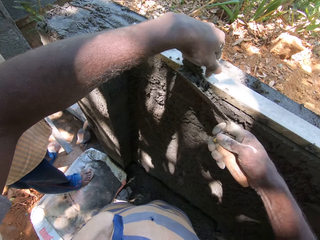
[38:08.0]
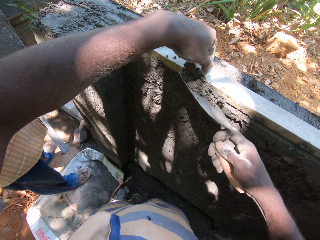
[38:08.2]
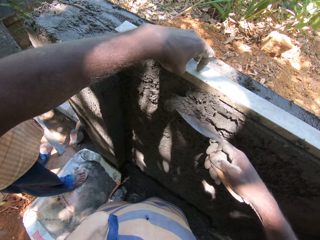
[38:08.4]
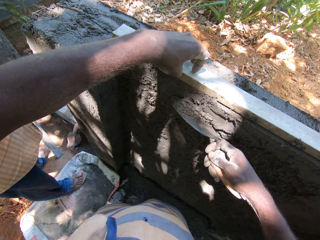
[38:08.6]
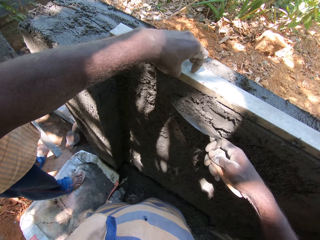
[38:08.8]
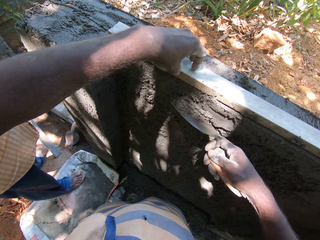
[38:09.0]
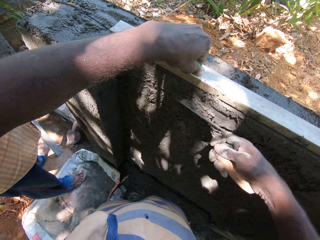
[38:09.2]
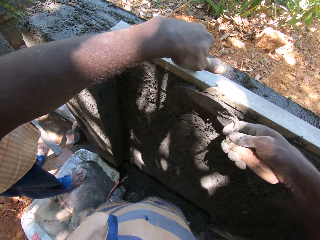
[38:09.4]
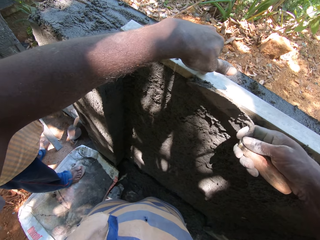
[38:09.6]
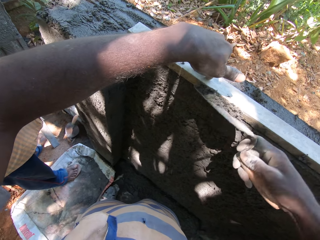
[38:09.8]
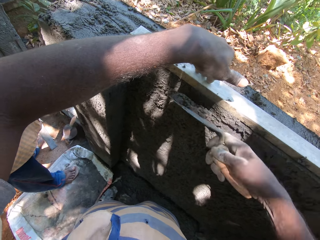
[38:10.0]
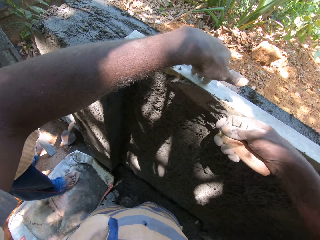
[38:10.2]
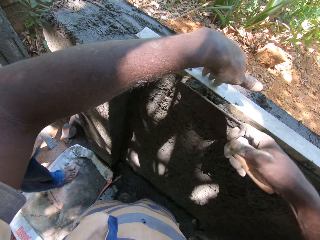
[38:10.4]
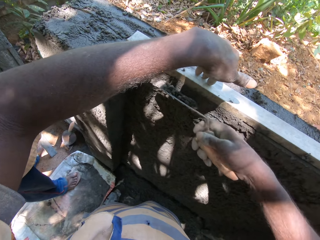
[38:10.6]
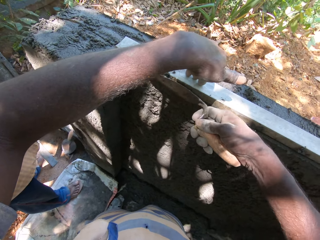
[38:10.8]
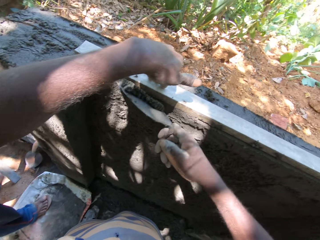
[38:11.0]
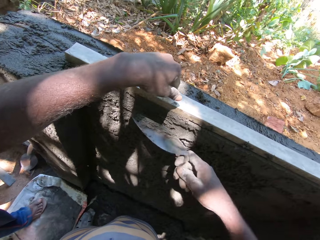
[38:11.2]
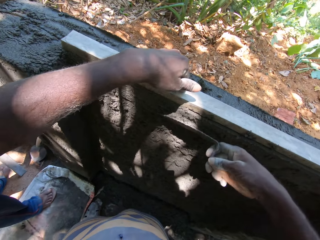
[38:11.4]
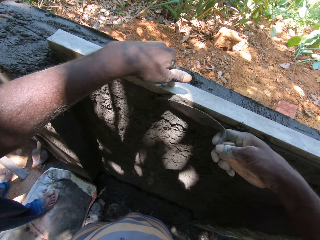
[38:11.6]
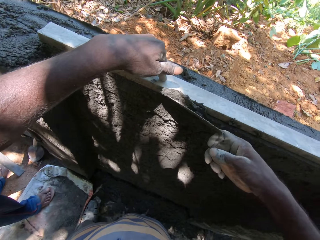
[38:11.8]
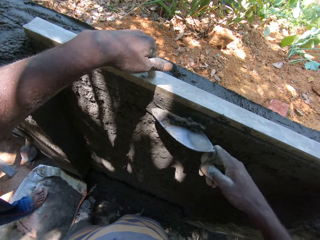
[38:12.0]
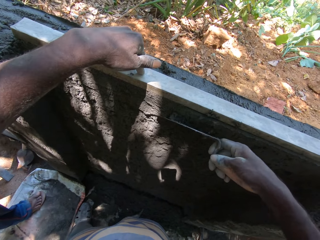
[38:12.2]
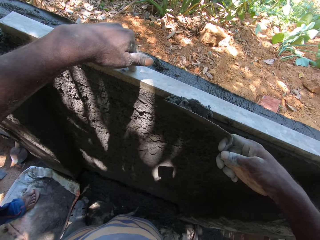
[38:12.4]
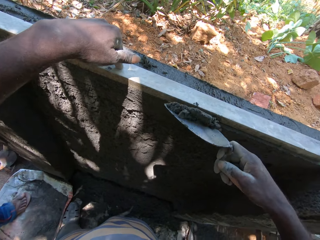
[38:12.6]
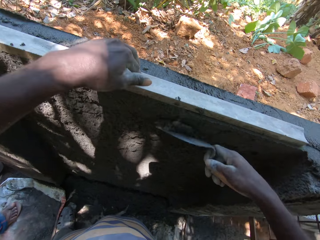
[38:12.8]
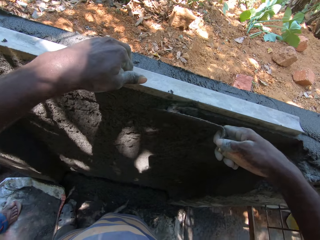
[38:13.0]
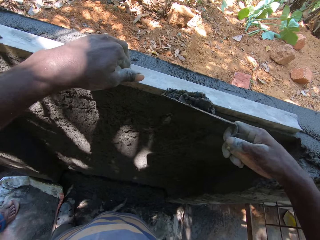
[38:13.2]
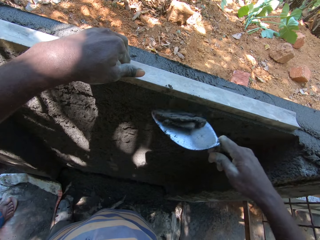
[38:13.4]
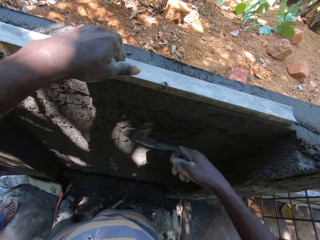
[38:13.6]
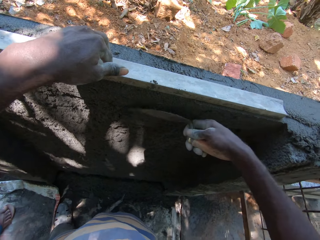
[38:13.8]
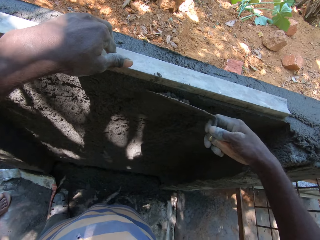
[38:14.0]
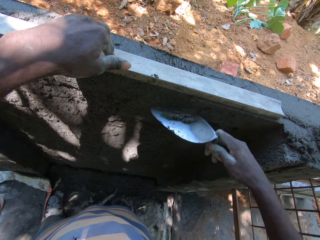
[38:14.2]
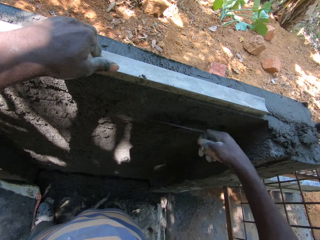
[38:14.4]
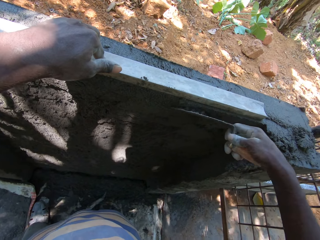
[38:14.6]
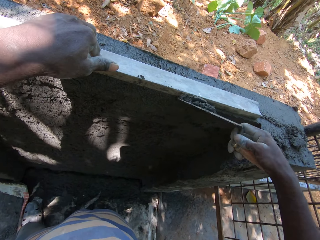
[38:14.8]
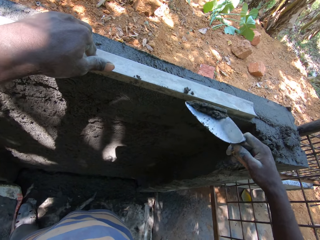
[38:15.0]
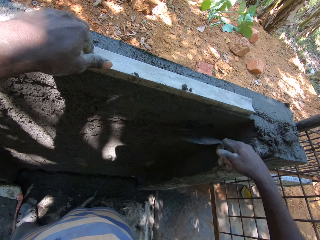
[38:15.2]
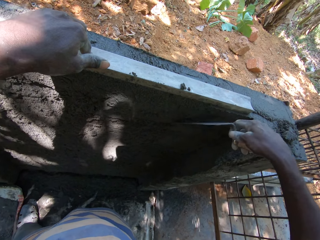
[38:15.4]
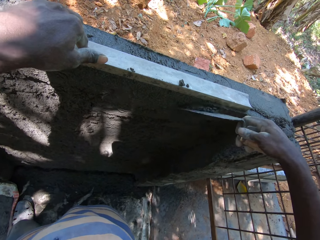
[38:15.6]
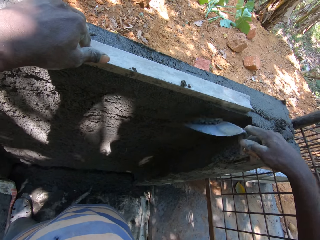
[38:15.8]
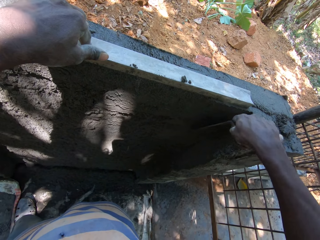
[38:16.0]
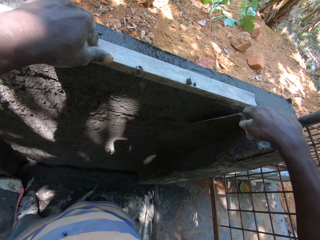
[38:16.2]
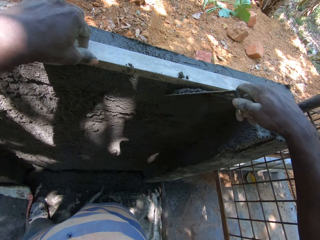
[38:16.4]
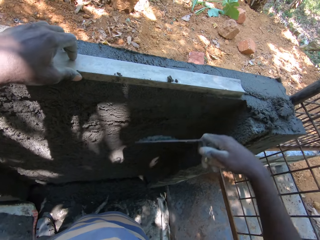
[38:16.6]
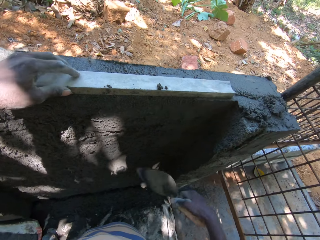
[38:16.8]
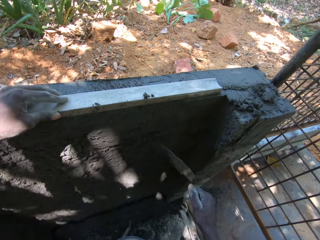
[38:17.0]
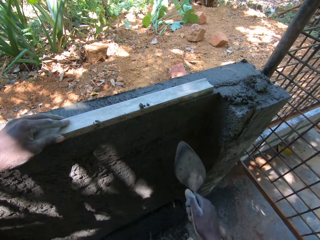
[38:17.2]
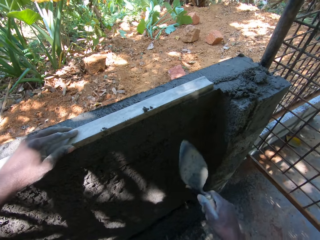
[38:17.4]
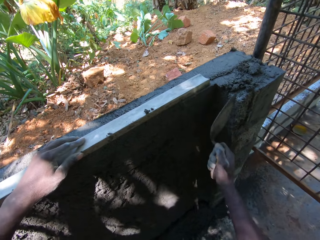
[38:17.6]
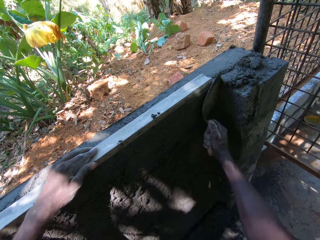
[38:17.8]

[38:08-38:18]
The camera wearer smoothens the wall.

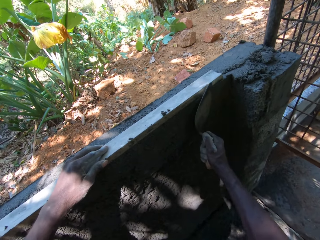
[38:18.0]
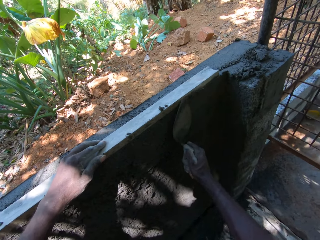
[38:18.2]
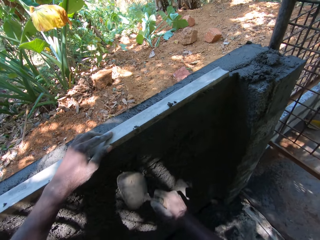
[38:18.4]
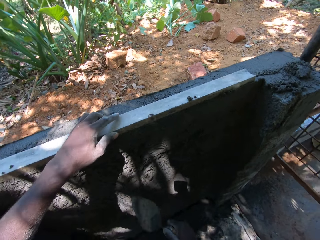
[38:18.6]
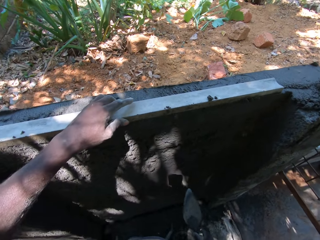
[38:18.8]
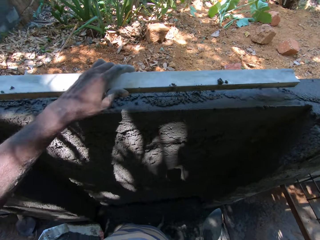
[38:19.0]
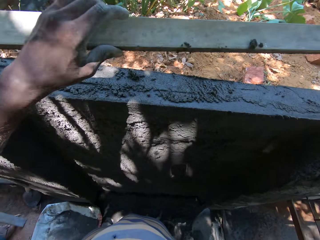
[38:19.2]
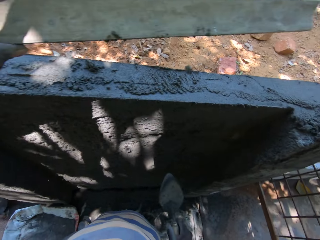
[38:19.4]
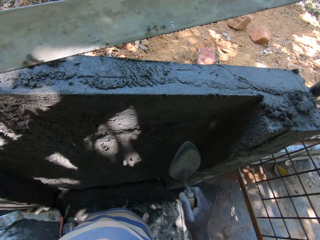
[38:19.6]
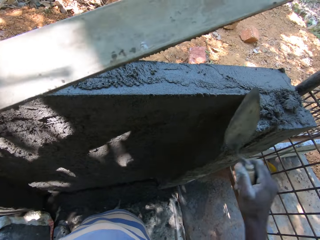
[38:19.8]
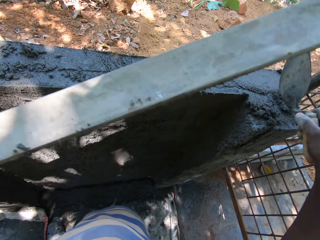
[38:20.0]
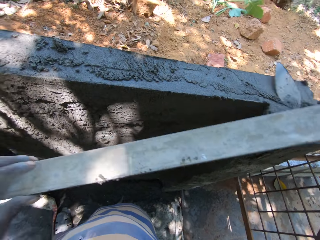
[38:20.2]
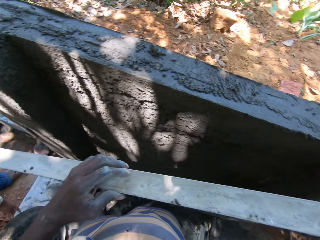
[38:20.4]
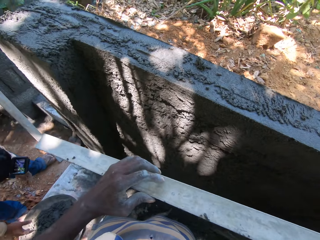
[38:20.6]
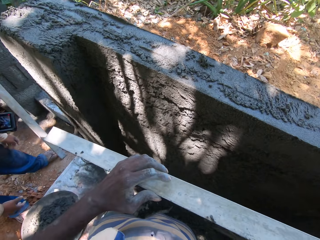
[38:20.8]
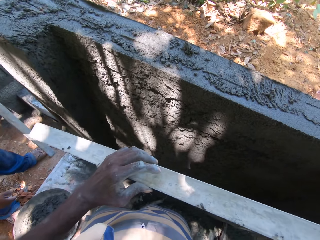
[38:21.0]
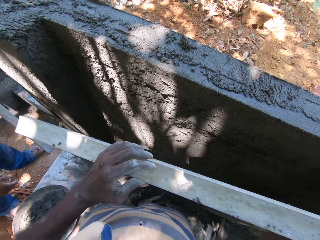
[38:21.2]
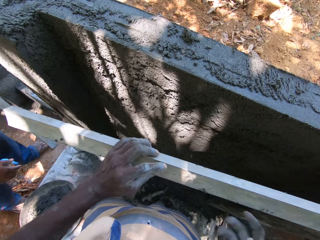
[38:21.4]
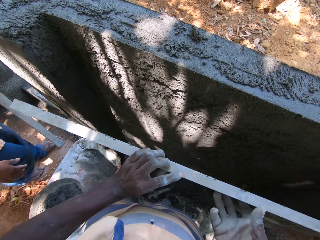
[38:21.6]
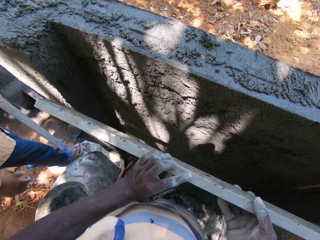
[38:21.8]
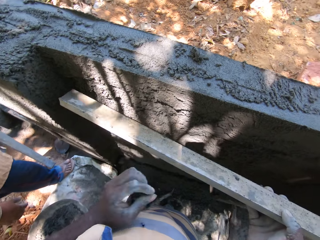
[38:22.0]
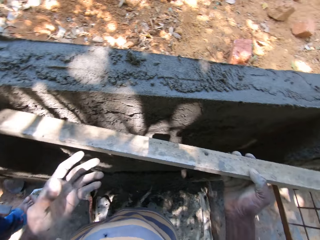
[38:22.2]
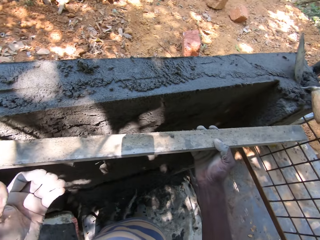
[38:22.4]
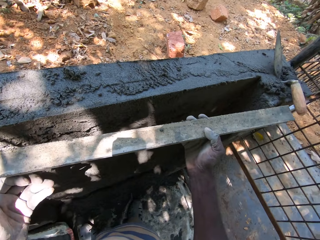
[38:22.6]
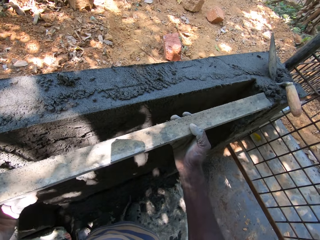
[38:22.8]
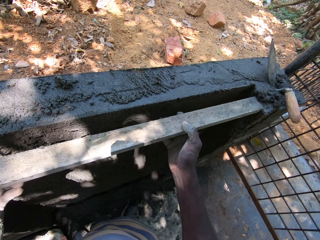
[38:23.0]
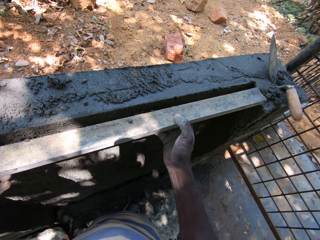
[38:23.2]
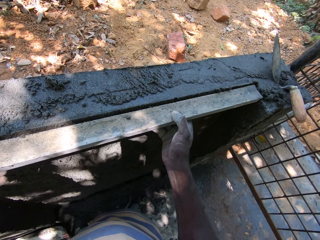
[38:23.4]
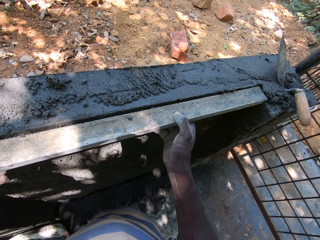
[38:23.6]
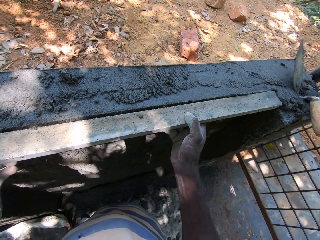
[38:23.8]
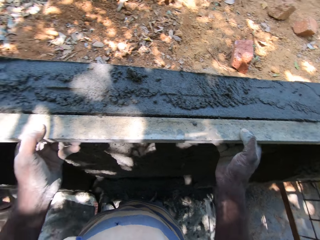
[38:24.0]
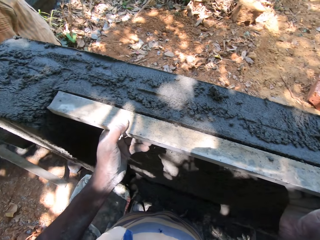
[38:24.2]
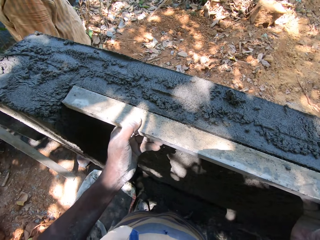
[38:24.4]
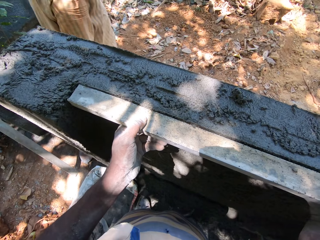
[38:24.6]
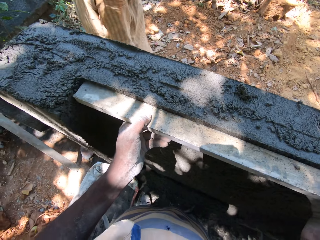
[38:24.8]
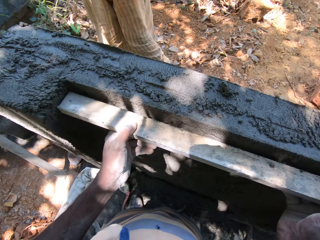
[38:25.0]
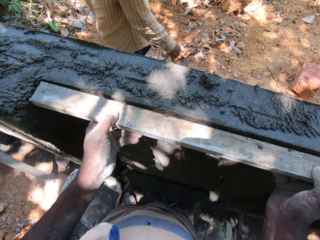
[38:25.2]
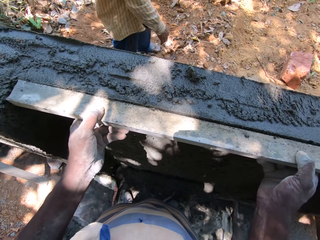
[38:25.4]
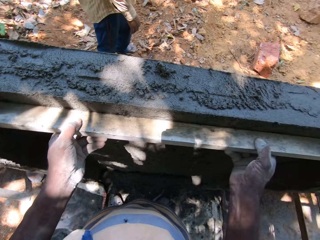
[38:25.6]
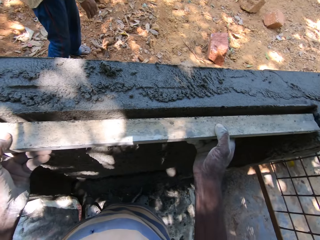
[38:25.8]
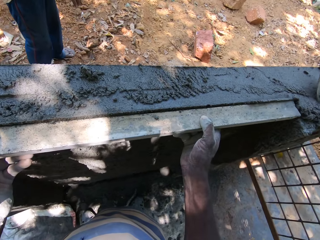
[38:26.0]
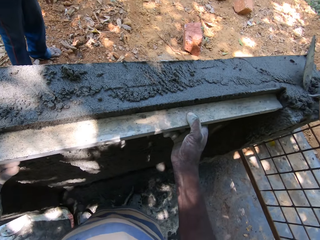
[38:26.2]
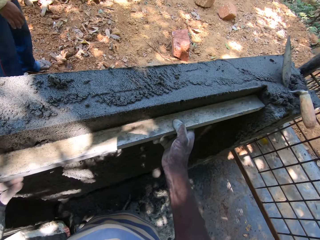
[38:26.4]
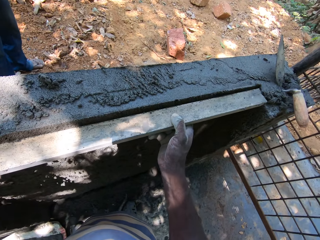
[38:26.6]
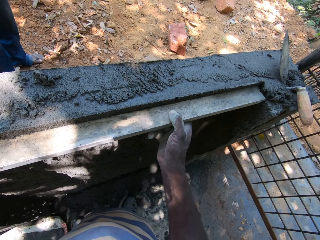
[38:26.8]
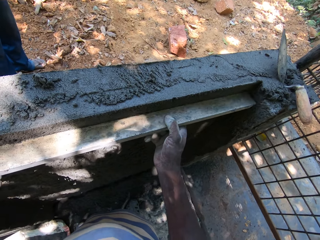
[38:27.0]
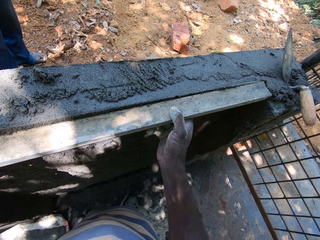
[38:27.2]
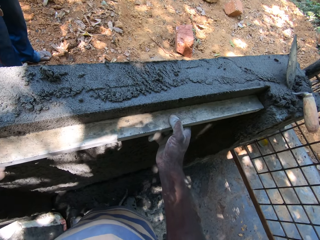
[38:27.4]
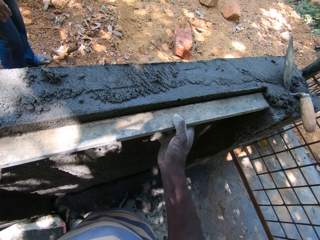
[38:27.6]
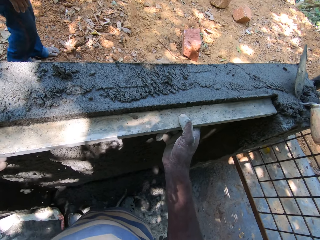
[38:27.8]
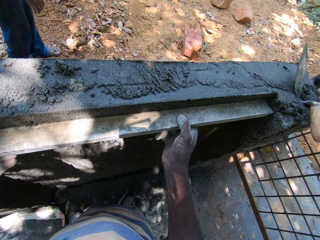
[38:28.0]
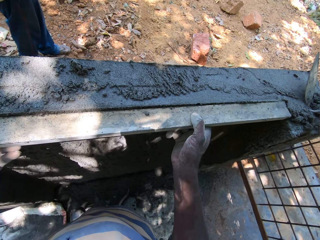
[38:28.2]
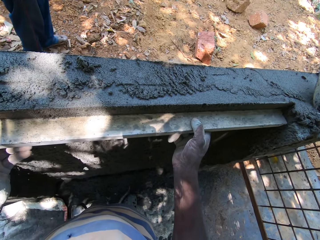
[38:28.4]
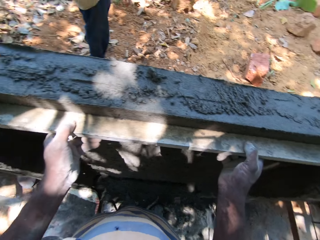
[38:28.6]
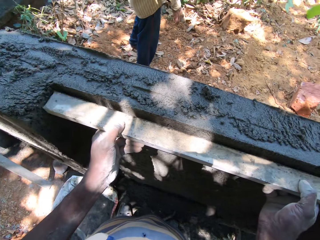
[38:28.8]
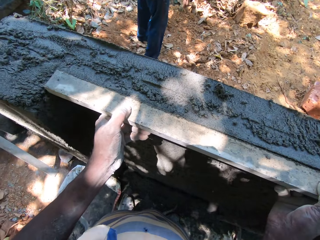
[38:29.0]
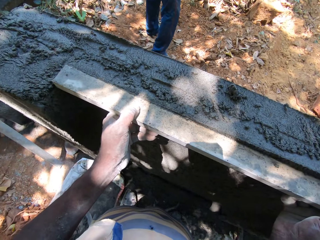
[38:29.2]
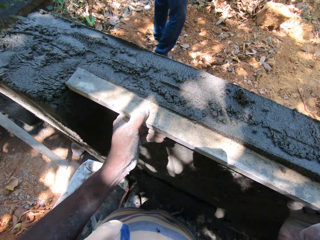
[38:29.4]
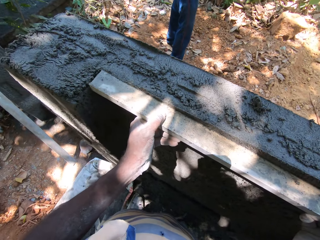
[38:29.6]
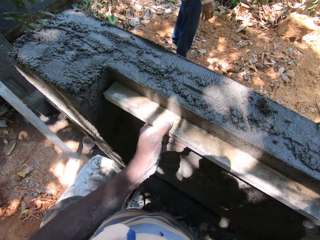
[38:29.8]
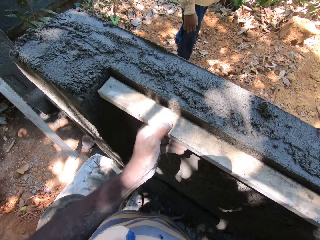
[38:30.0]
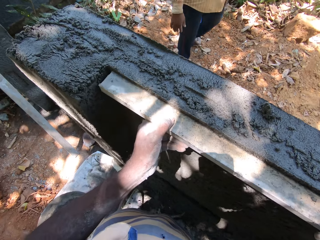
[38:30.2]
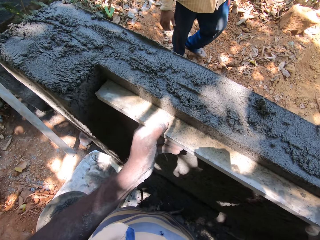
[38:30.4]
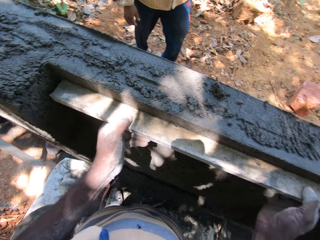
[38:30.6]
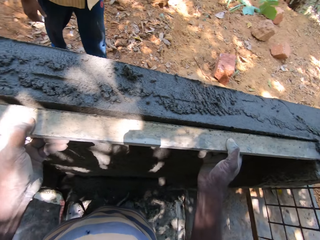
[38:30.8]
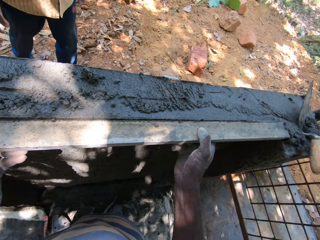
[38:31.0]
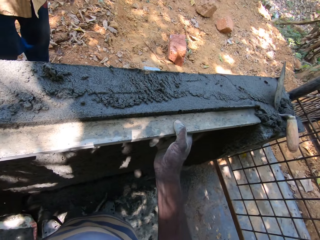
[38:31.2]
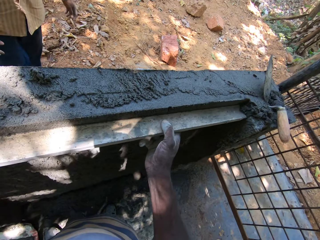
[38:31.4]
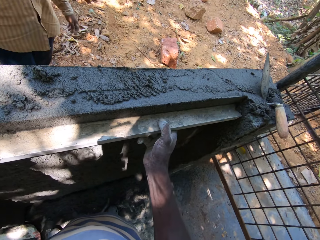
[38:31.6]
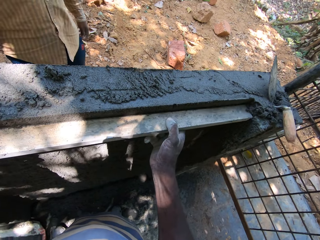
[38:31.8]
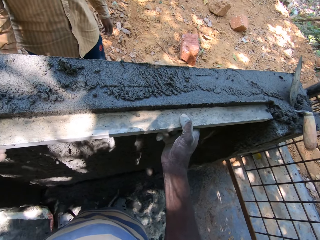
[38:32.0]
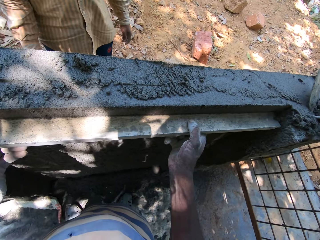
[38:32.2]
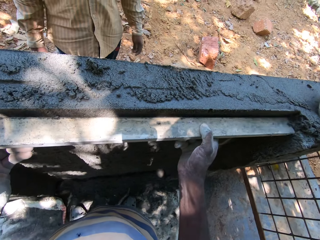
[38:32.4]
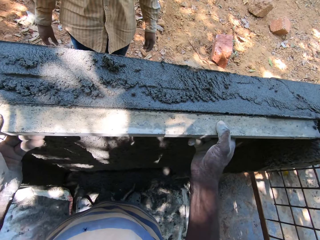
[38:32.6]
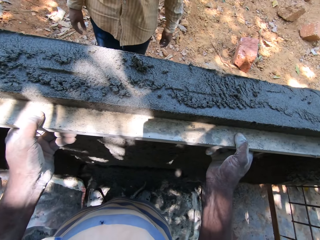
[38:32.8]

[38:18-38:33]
The camera wearer picks the rectangular metal tube or piece of wood from the wall with his left hand. He drops the trowel in his right hand on the wall. He smoothens the wall with the rectangular metal tube in both hands. He measures the wall using the piece of wood.
